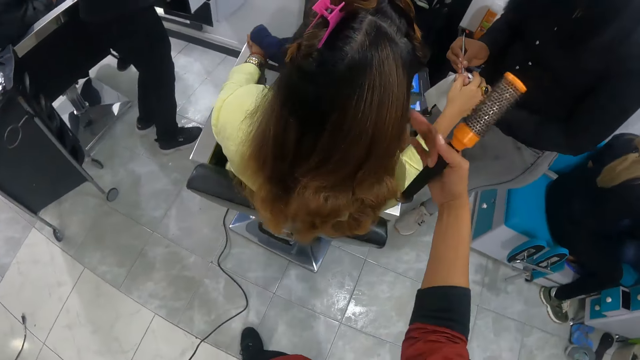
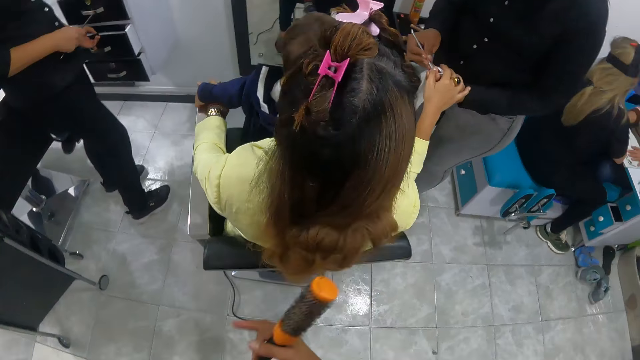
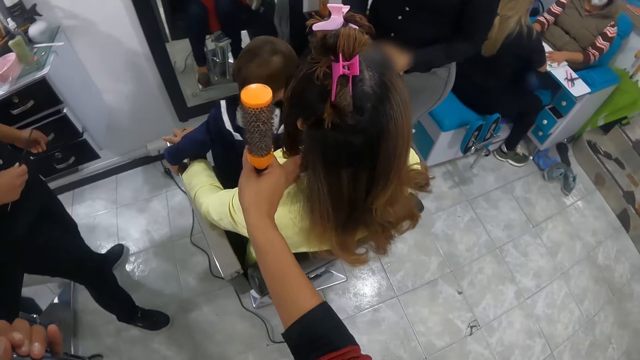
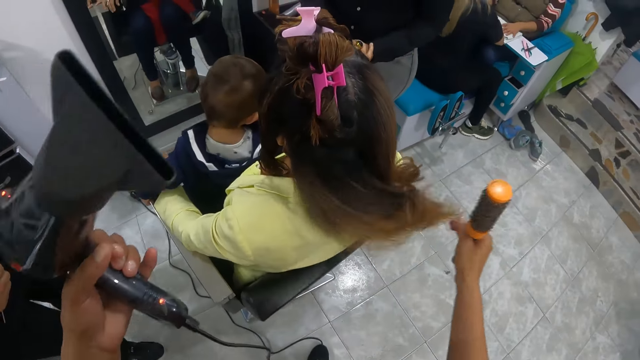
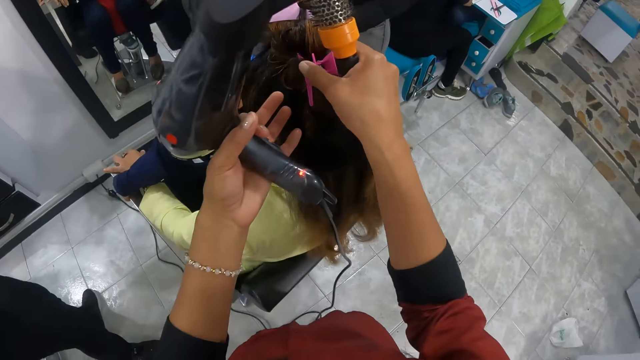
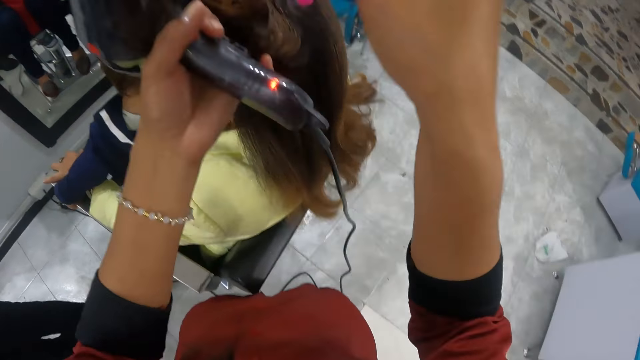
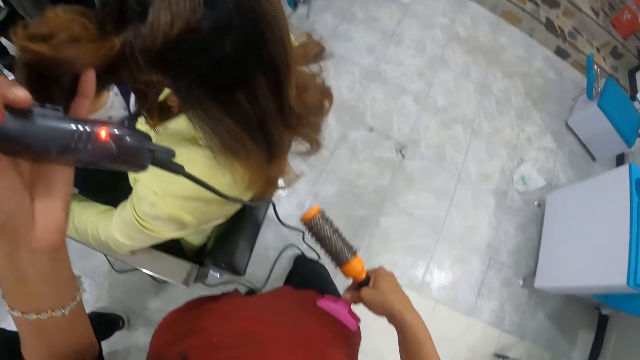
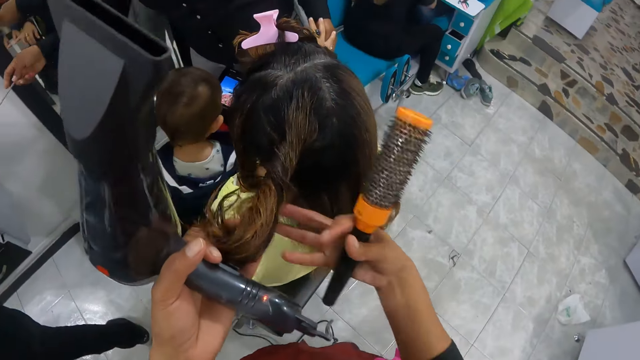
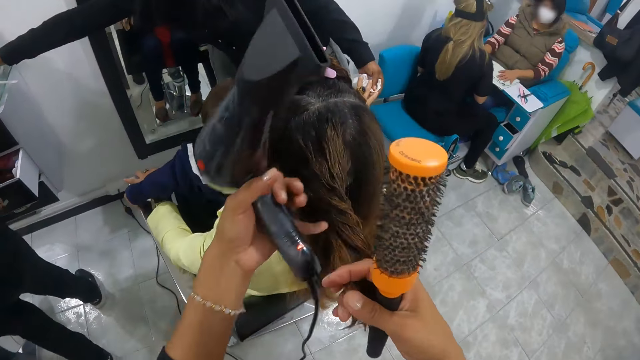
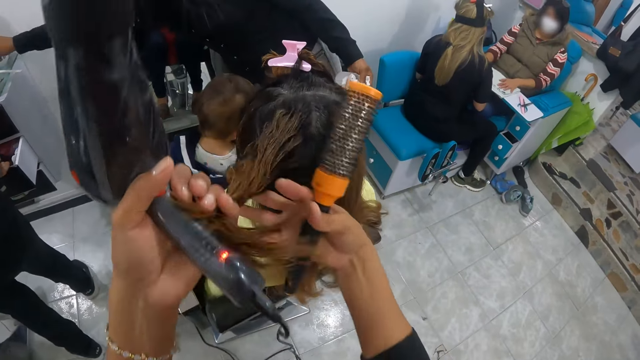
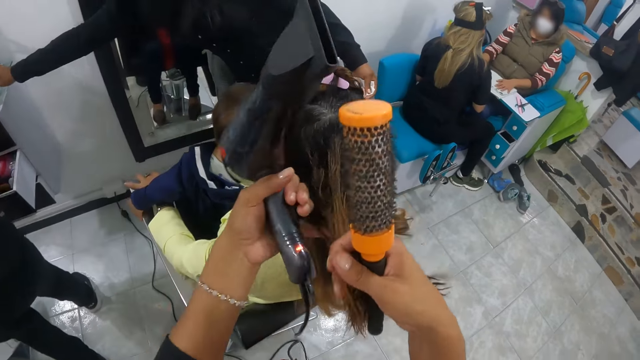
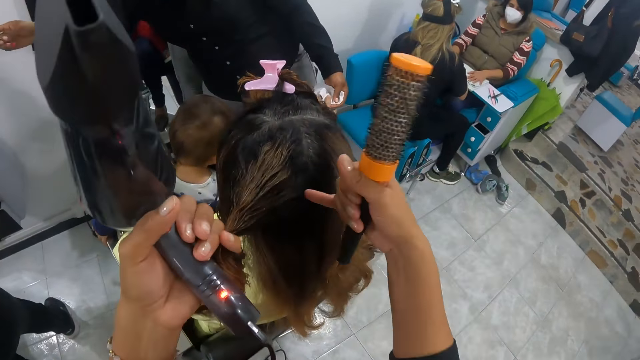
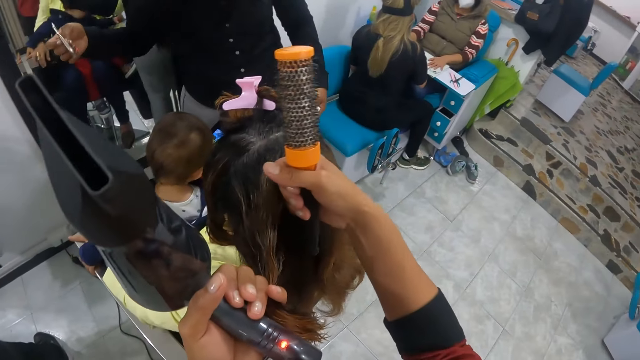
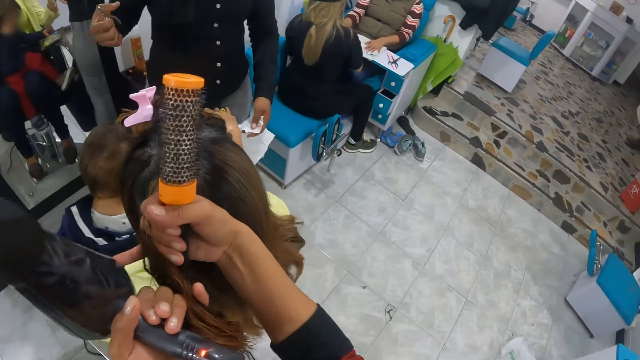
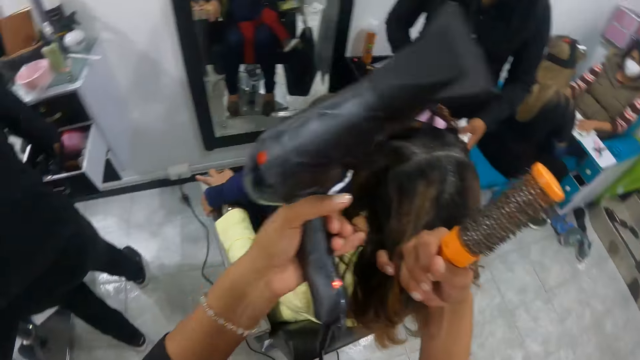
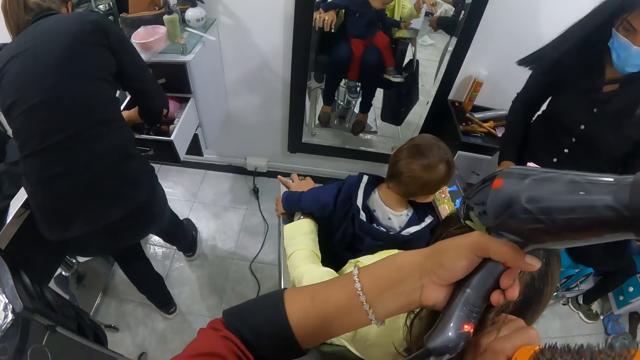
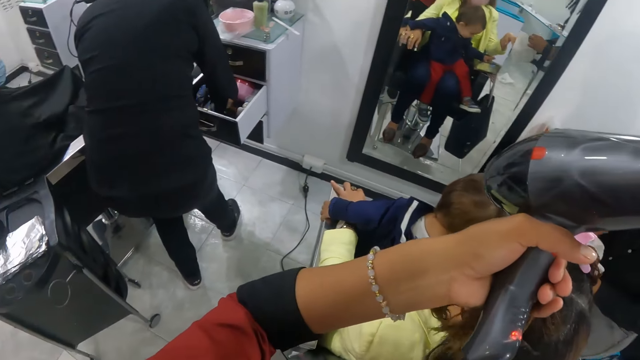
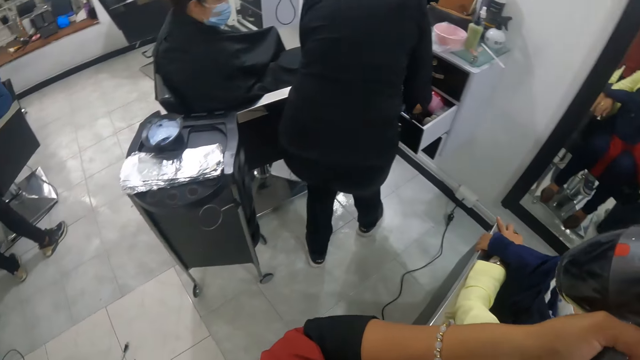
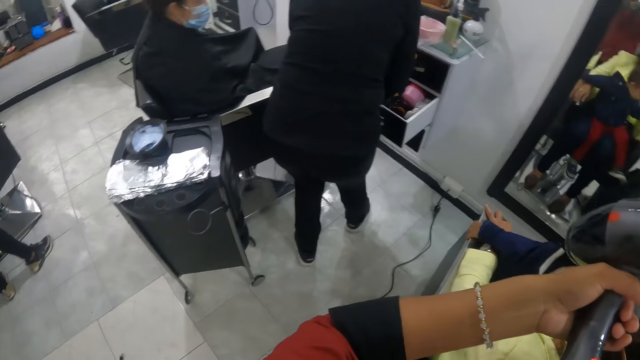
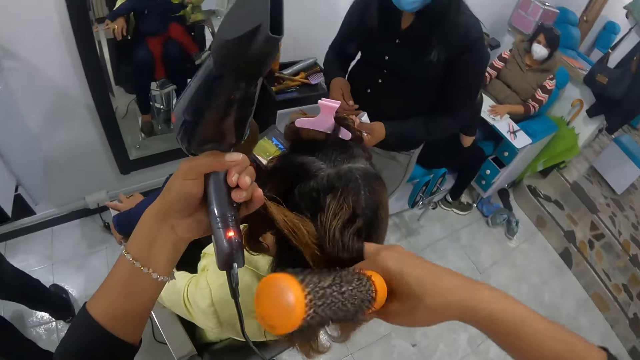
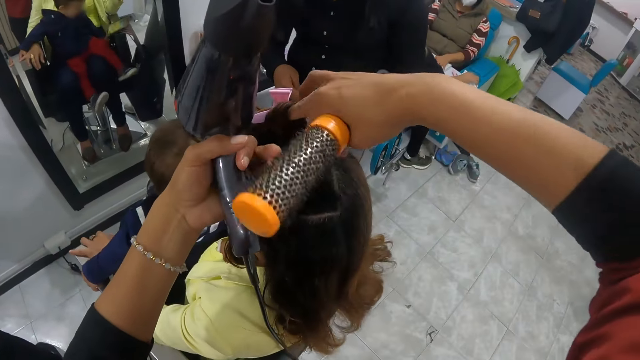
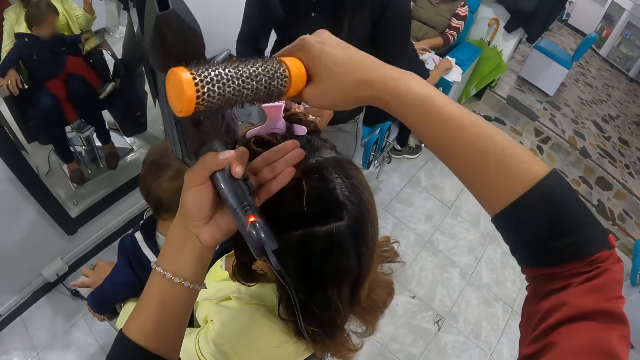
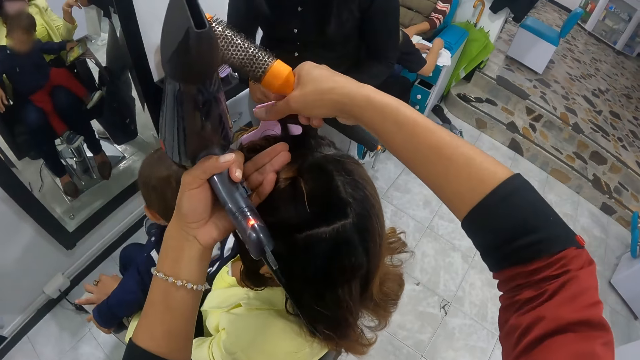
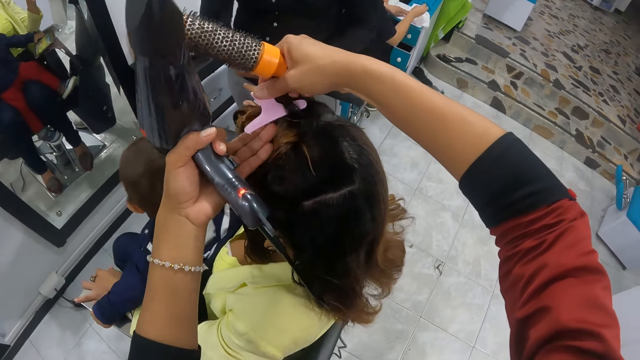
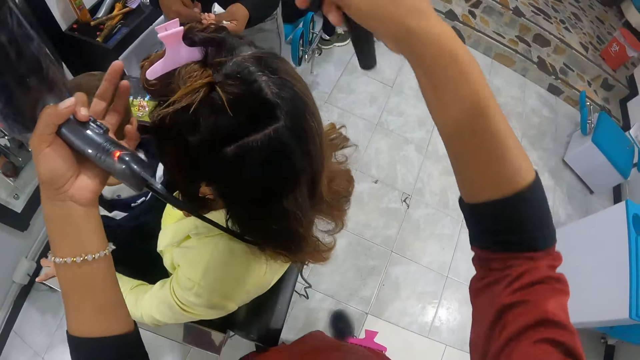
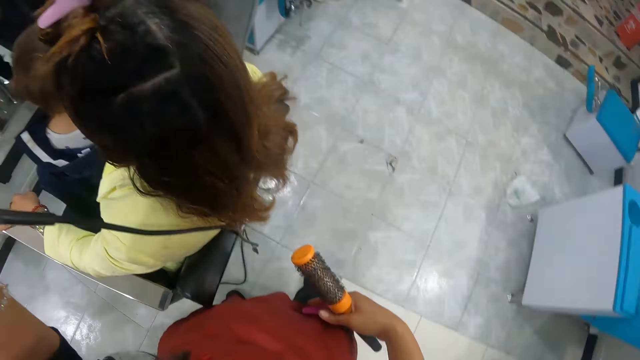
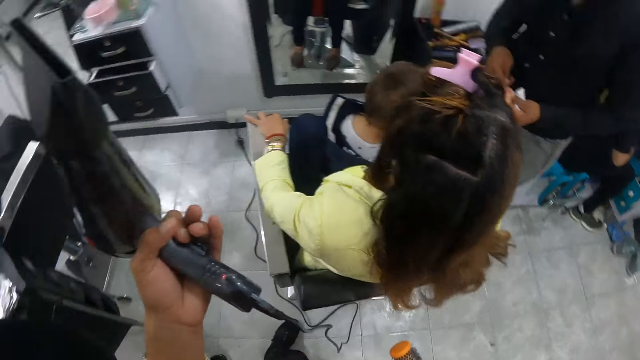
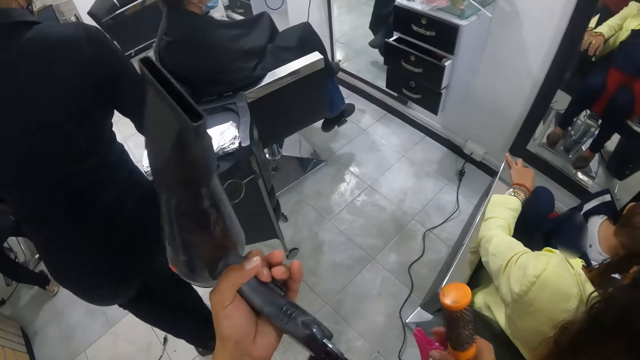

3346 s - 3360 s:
The camera wearer touches the hair of the woman with her right hand. She moves around. She removes a hair clip from the hair of the woman with her right hand. She holds the hair of the woman with her left hand. She clips her dress with the hair clip in her right hand, on her waist. She holds the hair of the woman with her right hand. The woman picks up a nail cutter from the table with her right hand. The camera wearer pulls the woman's hair. She parts the hair of the woman with her finger. Another woman searches a cupboard with her right hand. The camera wearer looks around. She rolls the hair of the first woman with her right hand. A third woman places a sheet in her right hand on a table, and places her right hand on a file on the table. The camera wearer clips the hair clip on the hair of the first woman with her right hand.

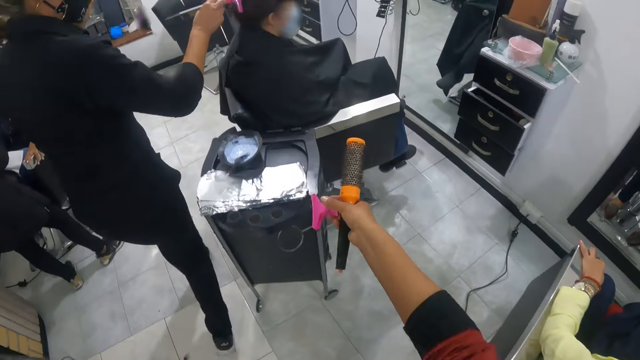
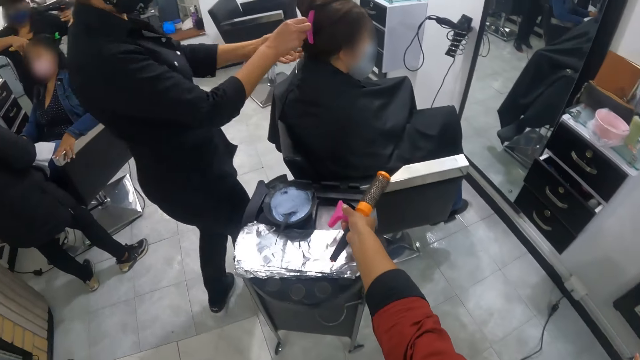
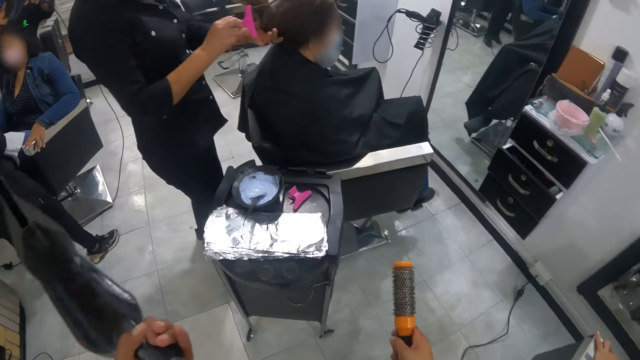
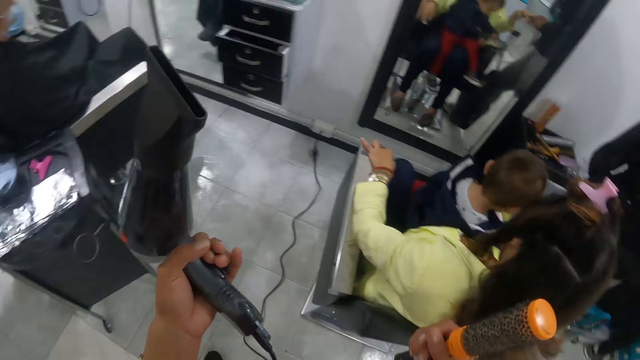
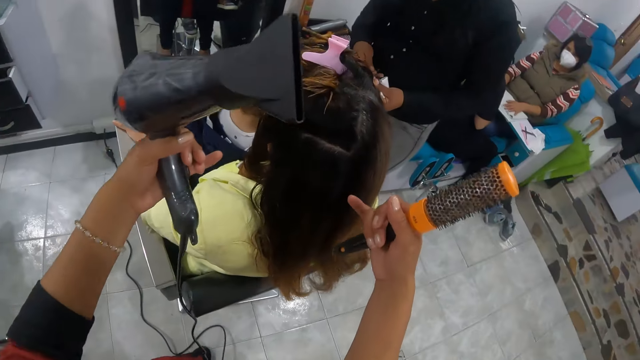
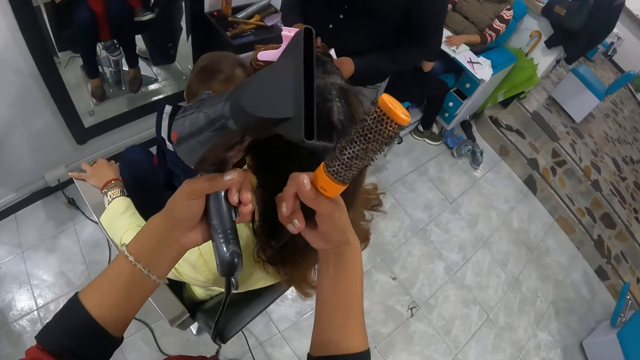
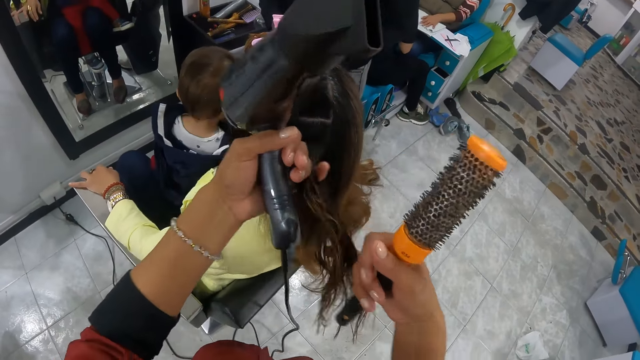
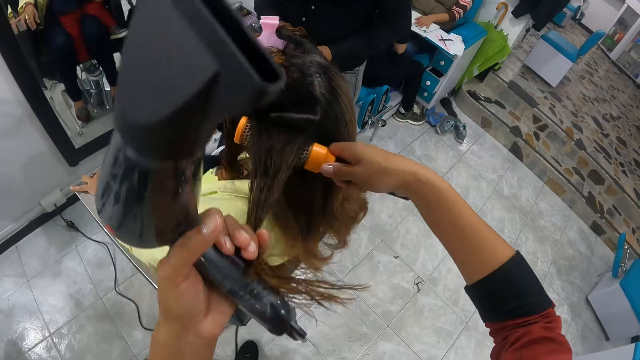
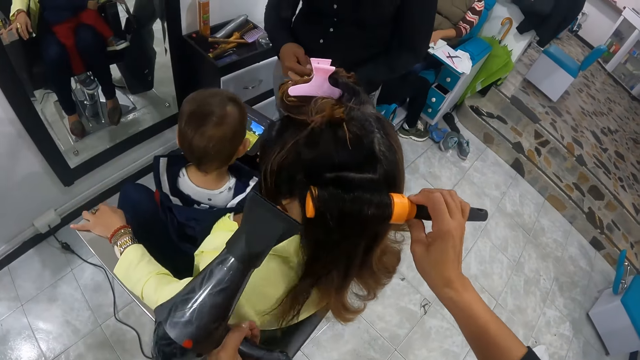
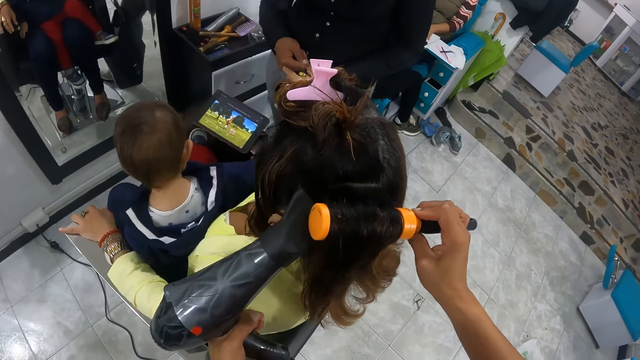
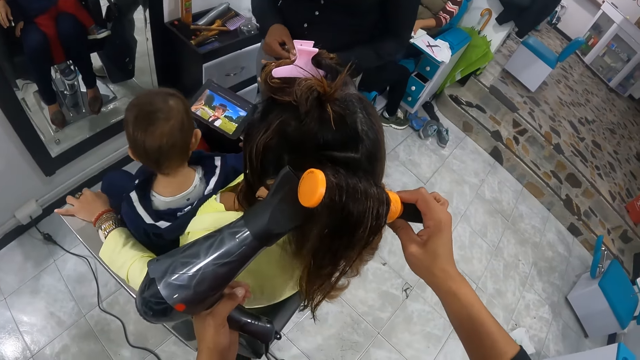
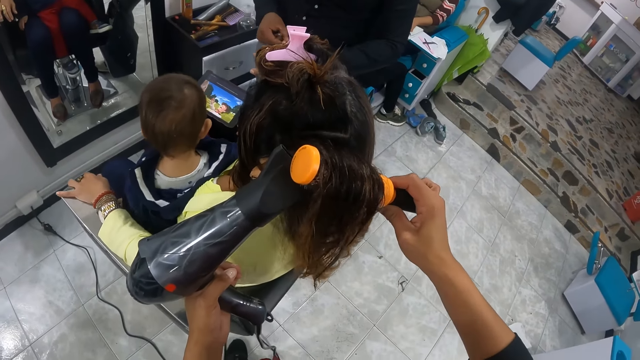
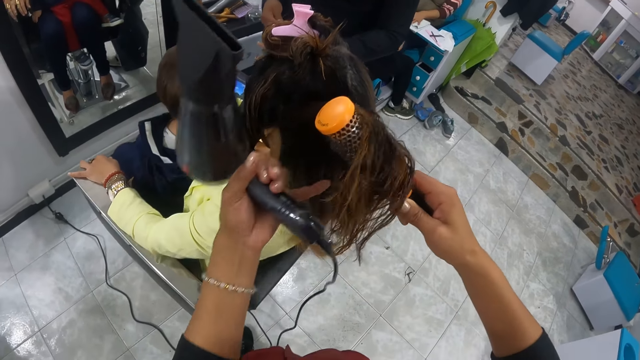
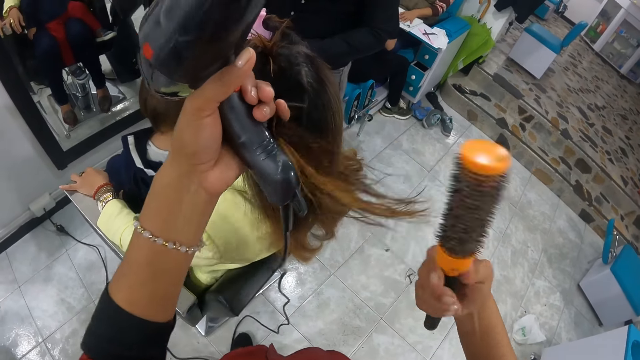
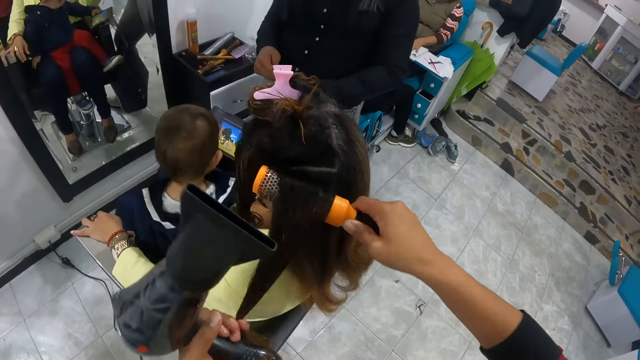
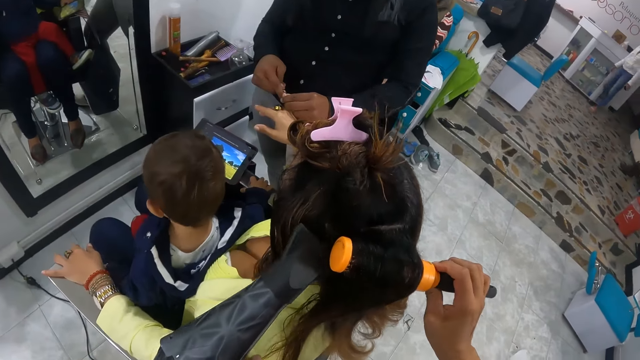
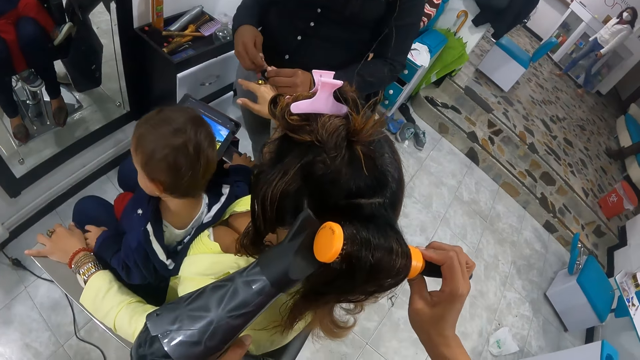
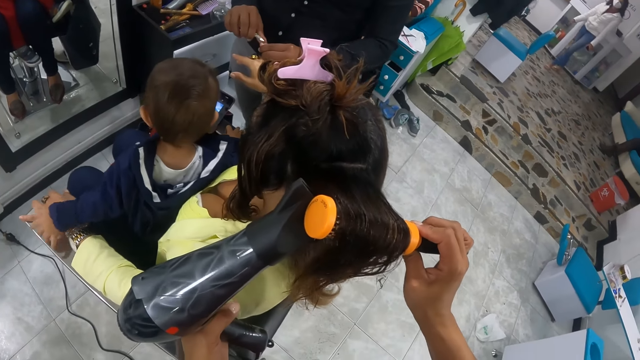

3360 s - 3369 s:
The camera wearer drops the hair clip in her right hand on a table. Another woman removes a hair clip from the hair of the woman. The camera wearer turns around. She parts the hair of the woman with her finger. She holds the hair of the woman with her left hand. She rolls the hair of the woman with the rolling comb in her right hand. She straightens the woman's hair with a blow-dry and comb. She blows the hair of the woman with the blow dryer in her left hand. She holds the hair of the woman with her left hand. She rolls the hair of the woman with the rolling comb in her right hand. She blows the hair of the woman with the blow dryer in her left hand.
